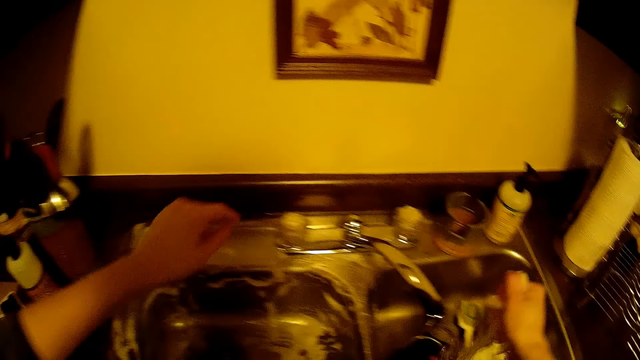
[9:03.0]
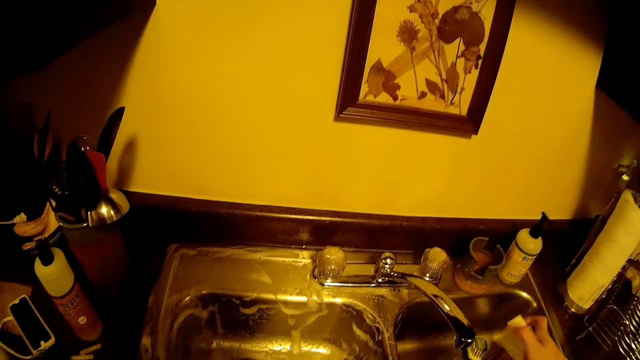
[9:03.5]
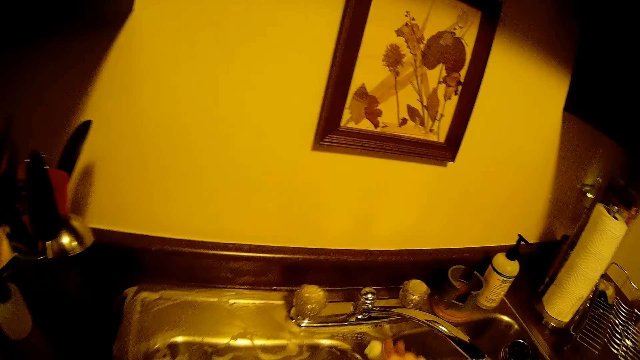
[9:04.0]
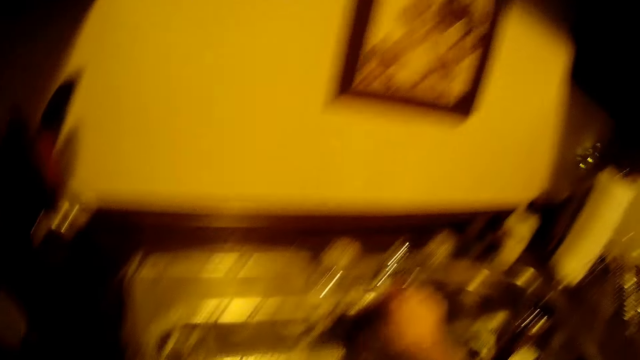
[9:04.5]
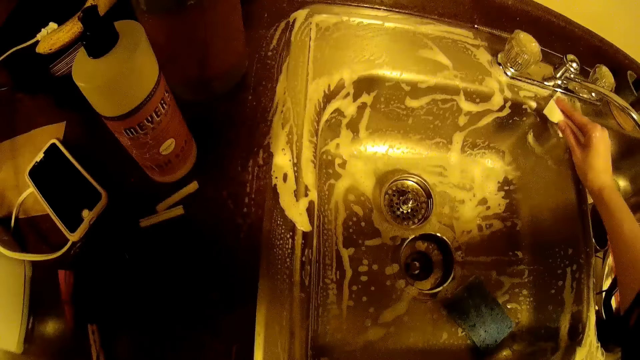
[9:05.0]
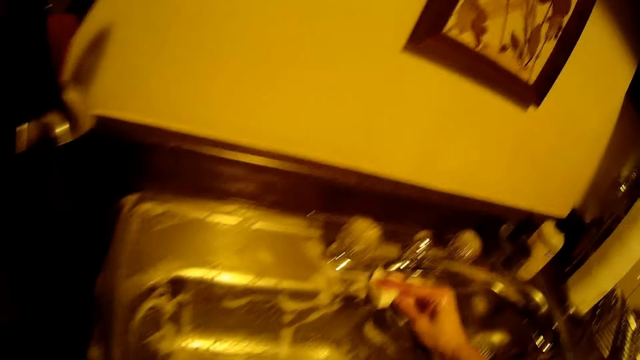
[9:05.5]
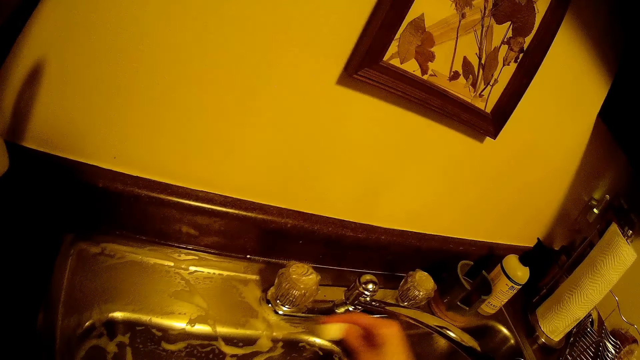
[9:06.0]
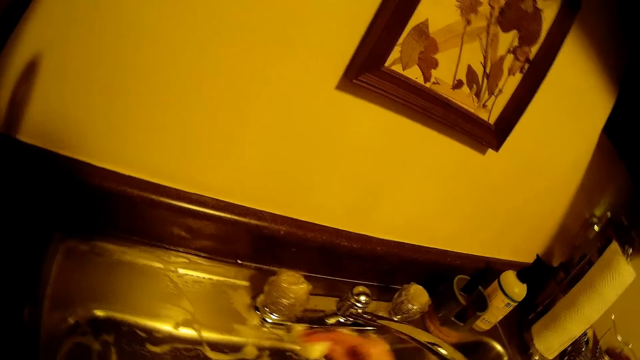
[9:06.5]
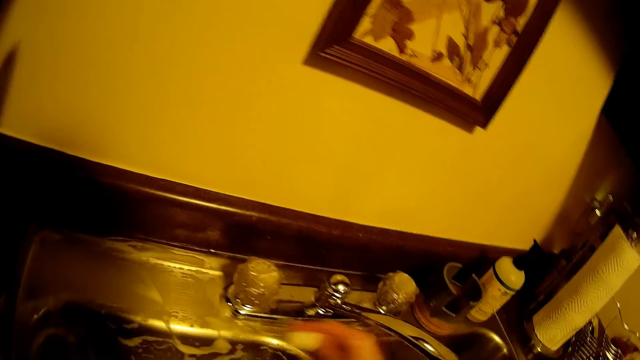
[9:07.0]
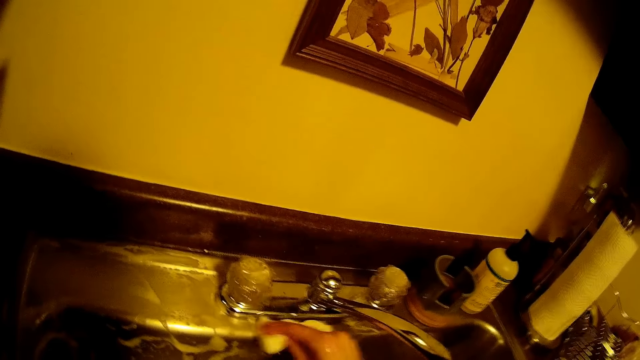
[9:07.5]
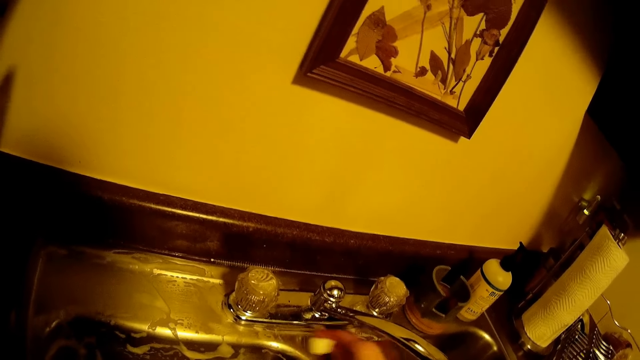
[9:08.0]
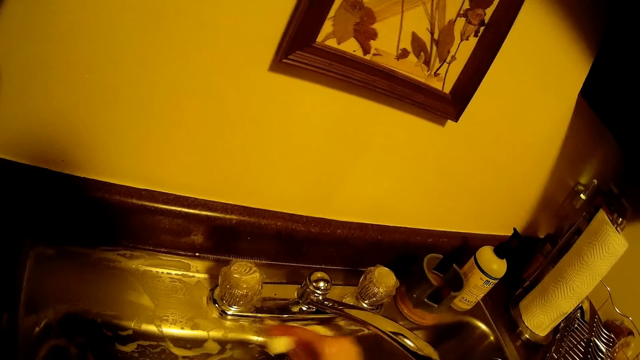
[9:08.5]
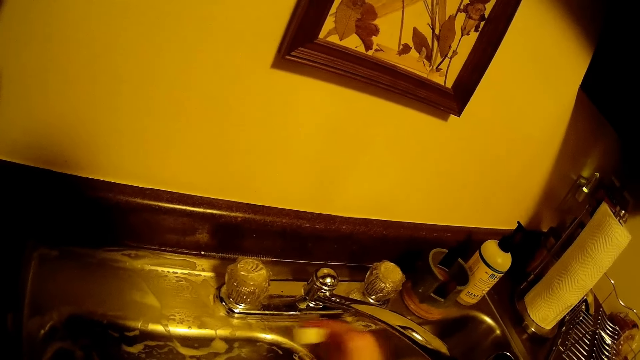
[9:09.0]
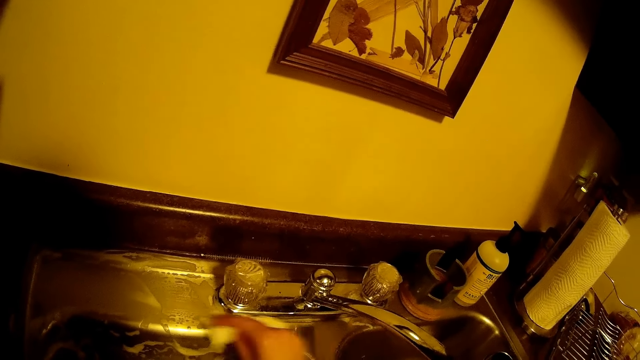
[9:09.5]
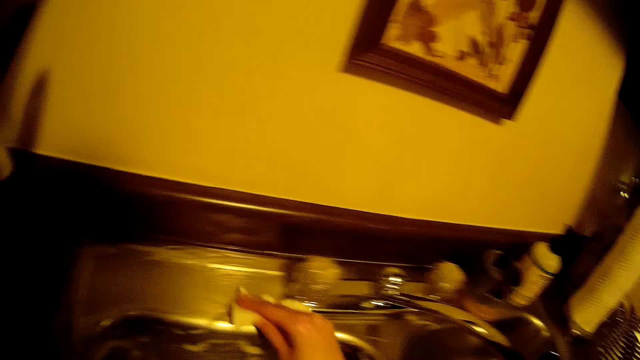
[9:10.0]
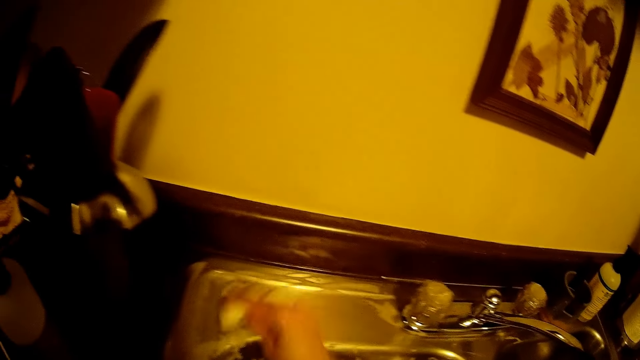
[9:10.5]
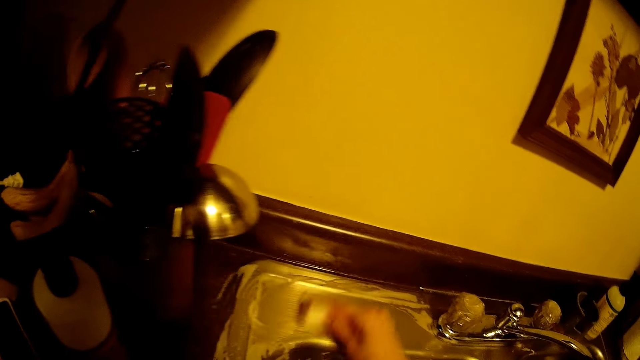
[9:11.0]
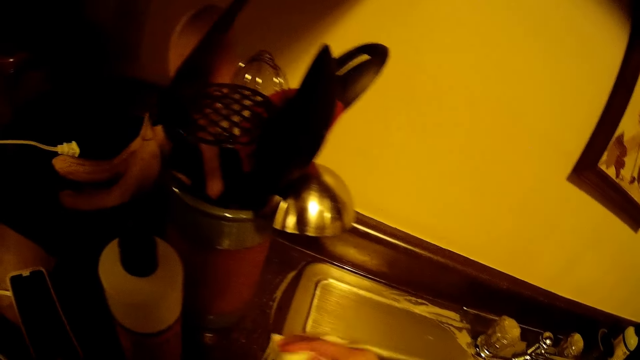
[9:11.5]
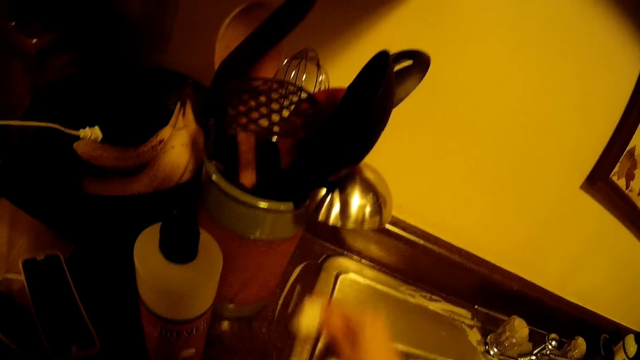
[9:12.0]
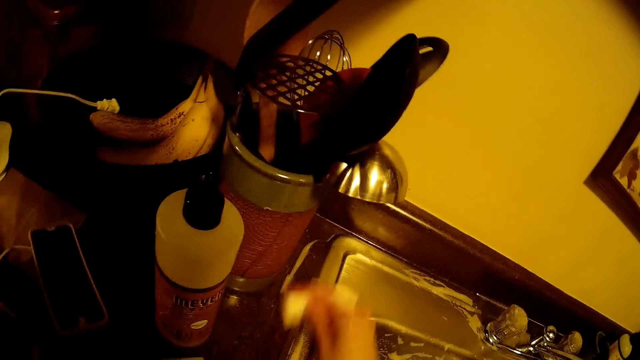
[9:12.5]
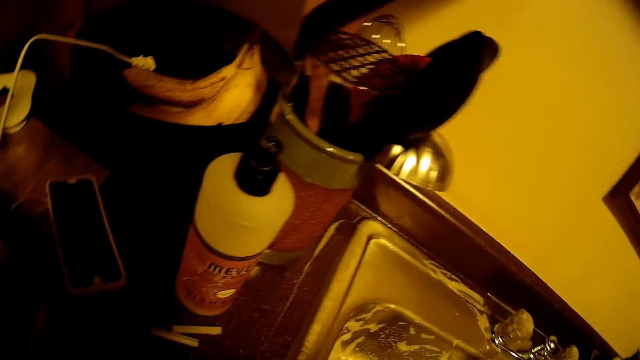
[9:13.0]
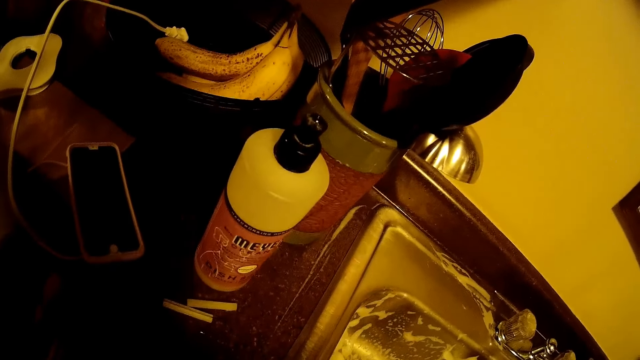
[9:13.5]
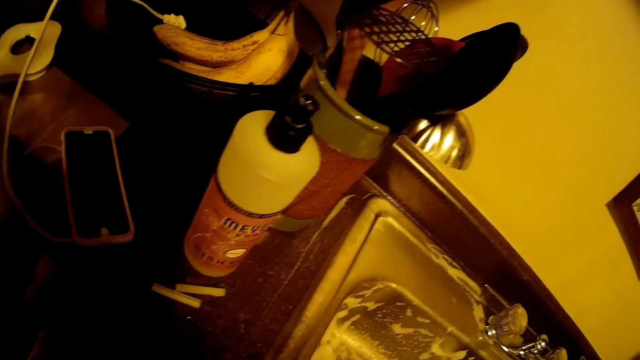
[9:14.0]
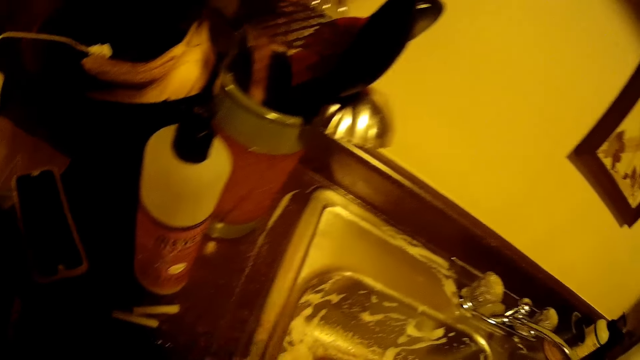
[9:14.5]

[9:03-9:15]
The camera wearer washes the sink with the sponge.

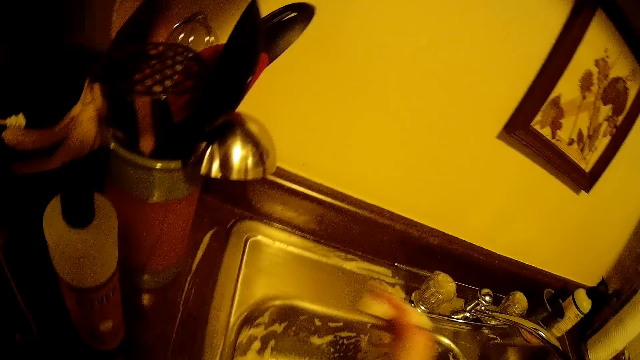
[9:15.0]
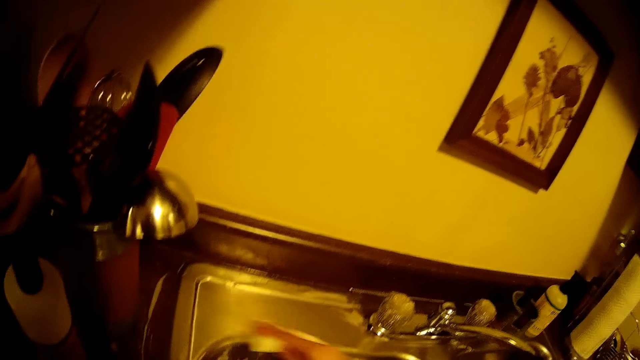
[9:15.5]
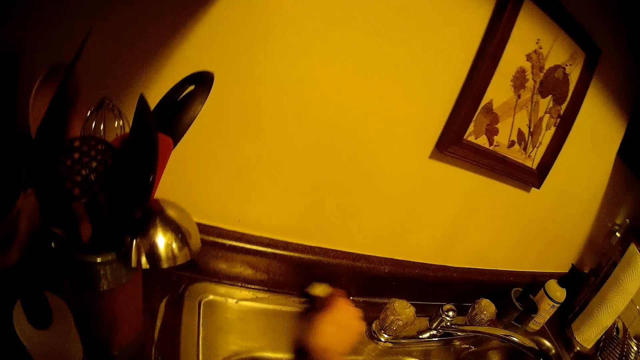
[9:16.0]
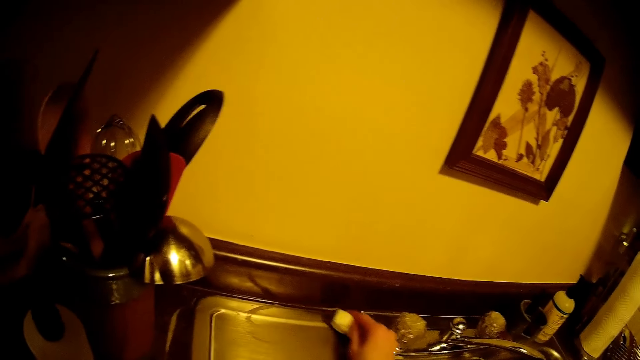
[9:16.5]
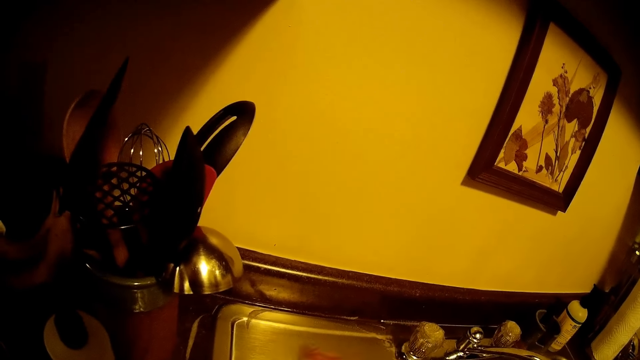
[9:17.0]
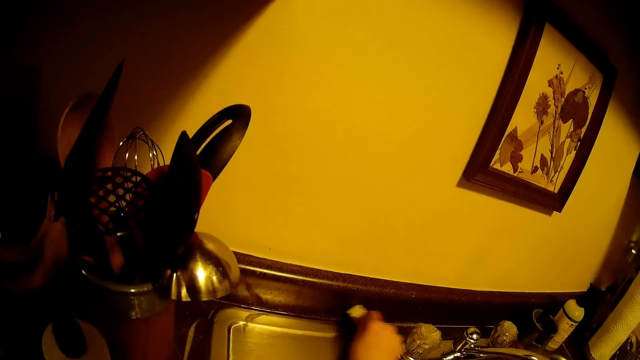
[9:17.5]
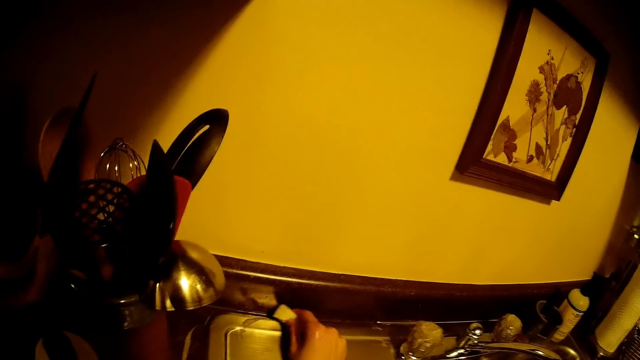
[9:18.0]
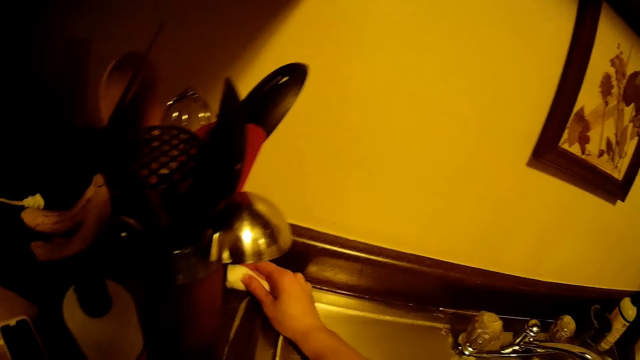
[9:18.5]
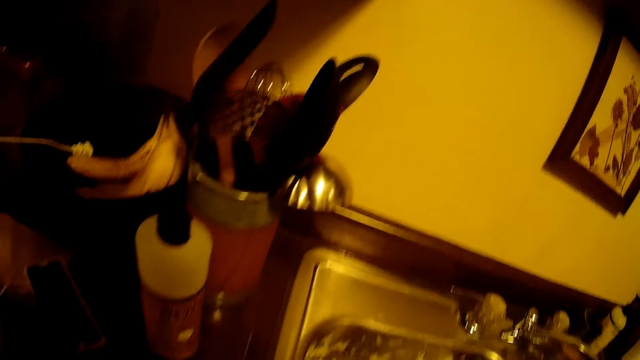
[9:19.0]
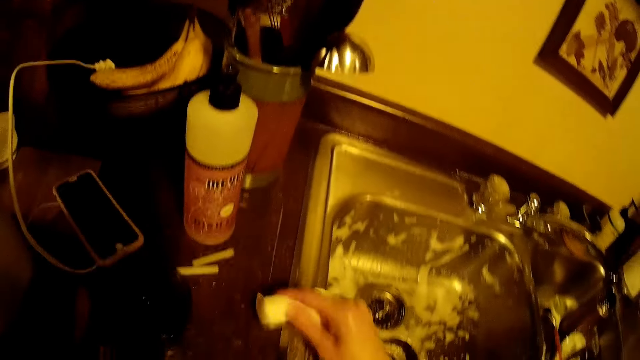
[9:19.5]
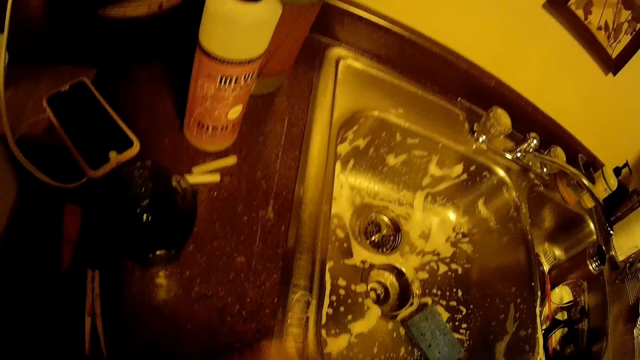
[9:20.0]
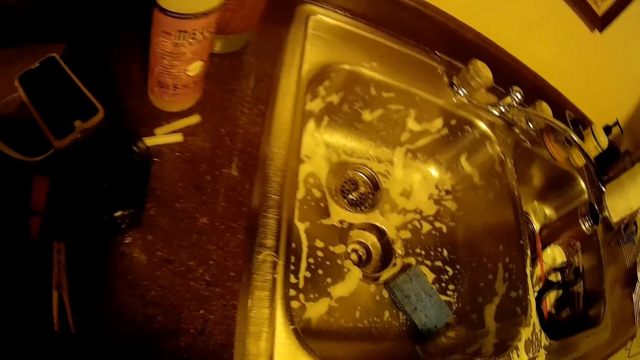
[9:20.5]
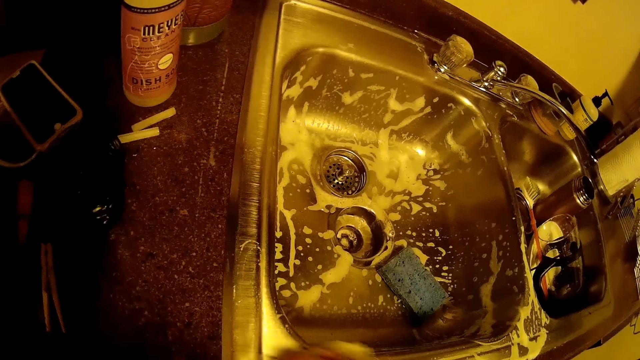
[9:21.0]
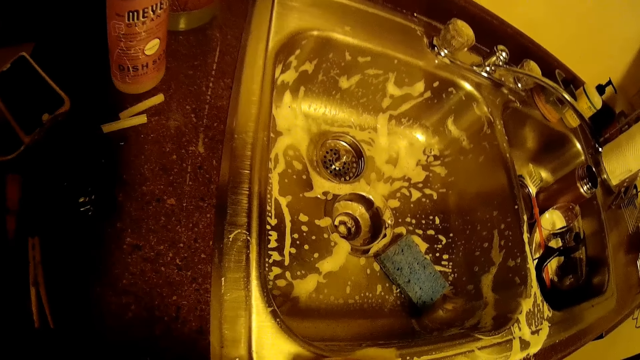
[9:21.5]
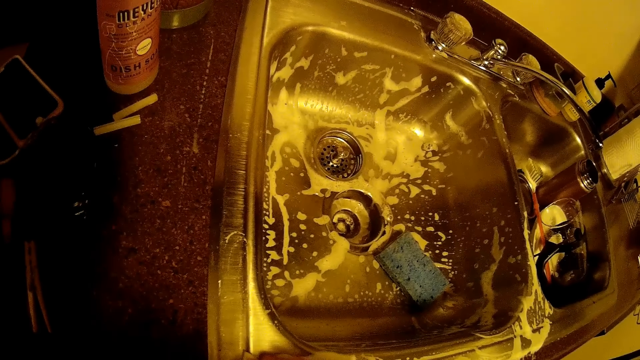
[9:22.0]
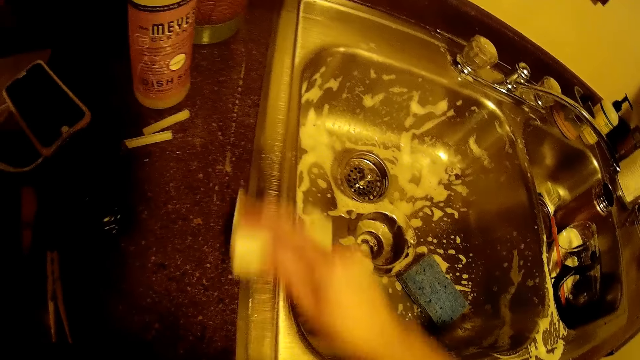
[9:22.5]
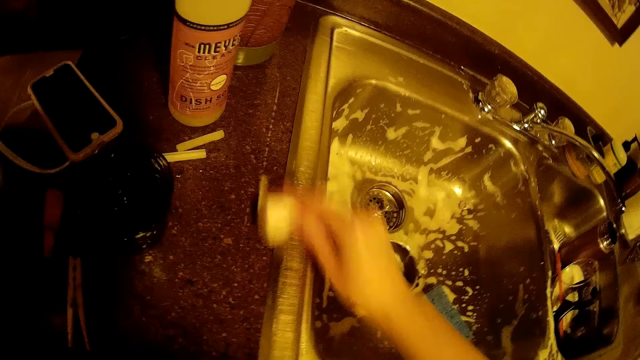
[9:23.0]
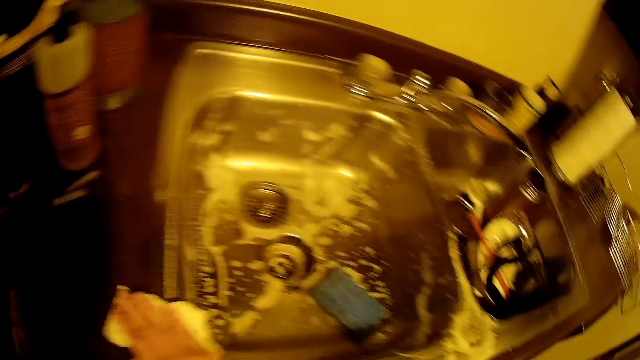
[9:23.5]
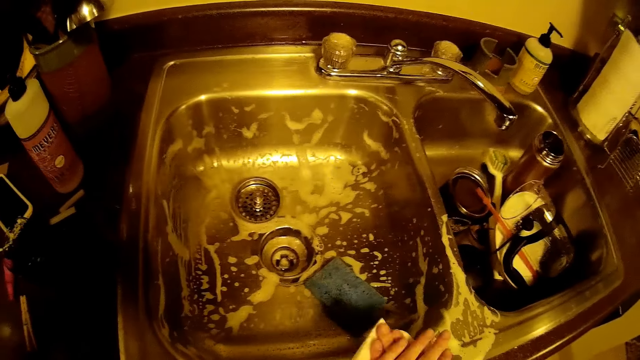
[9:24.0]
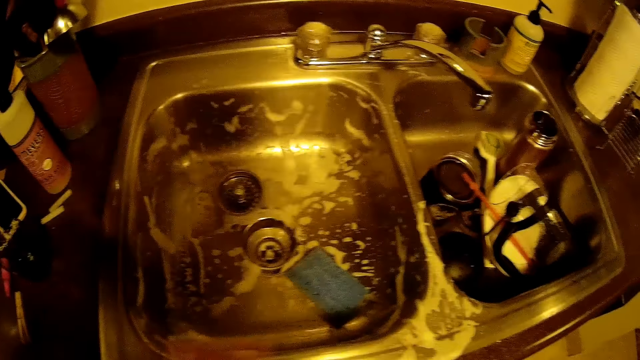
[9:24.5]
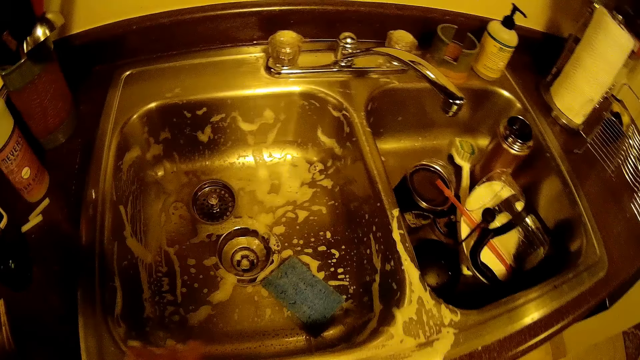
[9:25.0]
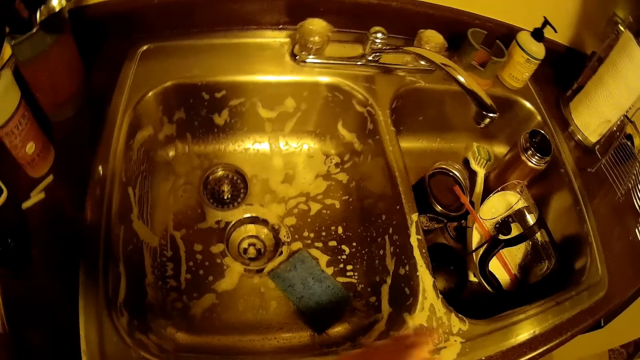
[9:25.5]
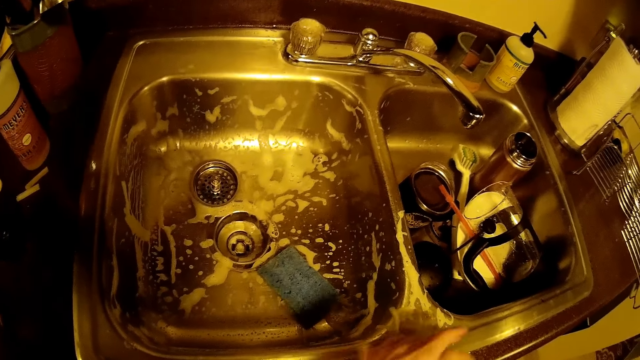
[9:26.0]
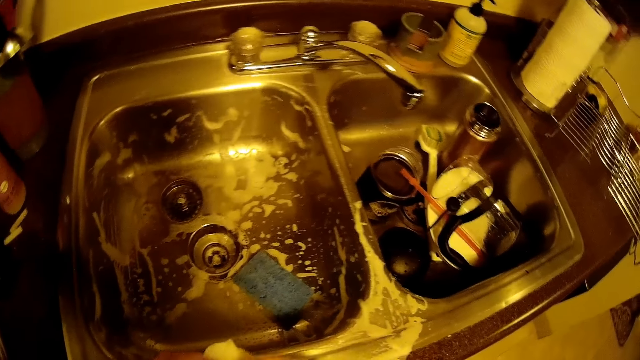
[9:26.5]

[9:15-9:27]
The camera wearer washes the sink with the sponge in her left hand.
